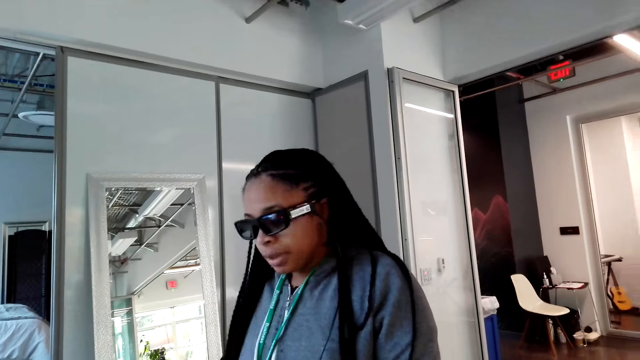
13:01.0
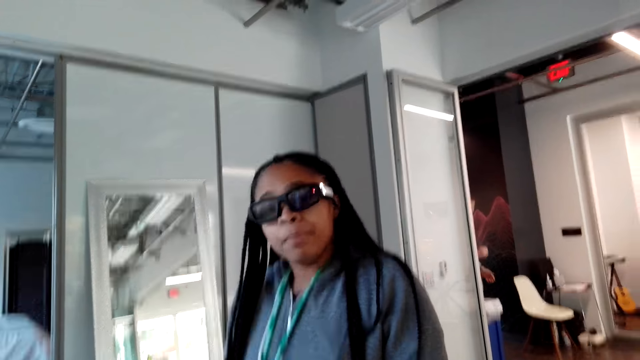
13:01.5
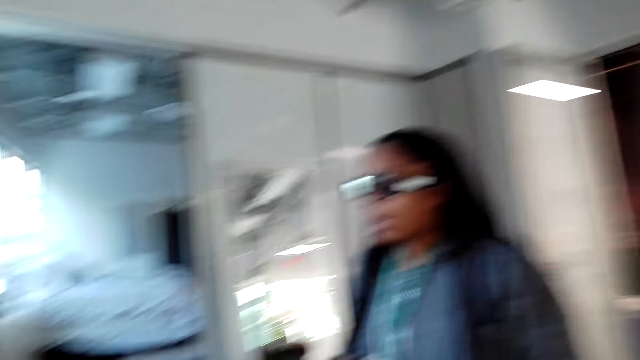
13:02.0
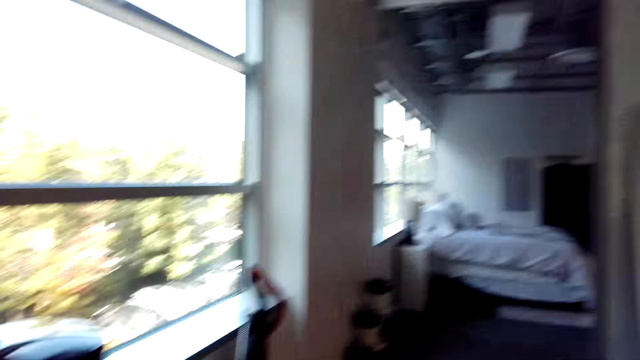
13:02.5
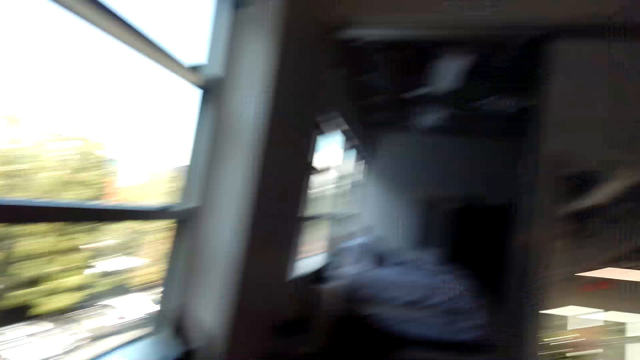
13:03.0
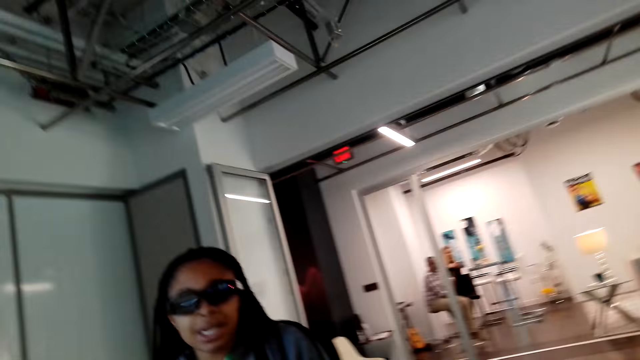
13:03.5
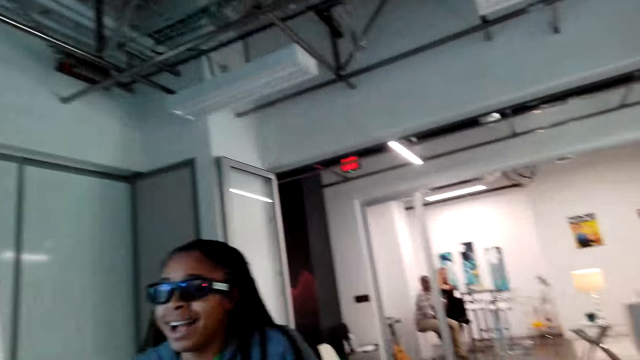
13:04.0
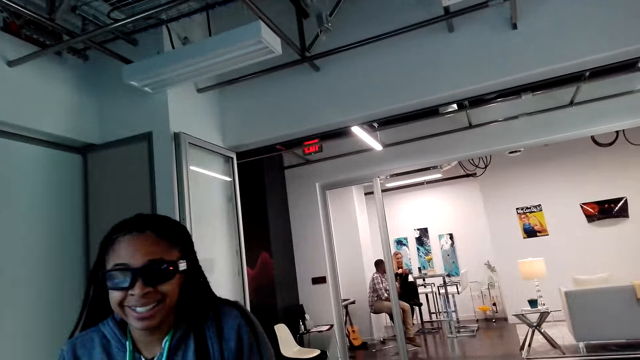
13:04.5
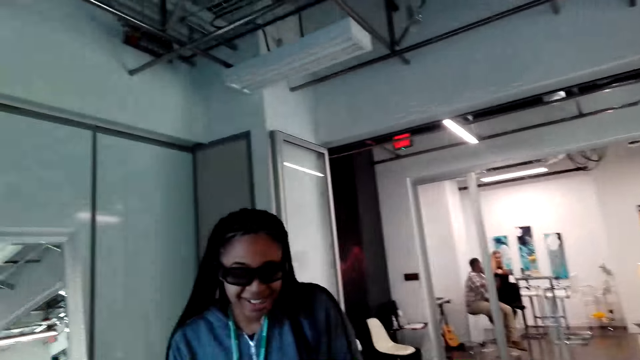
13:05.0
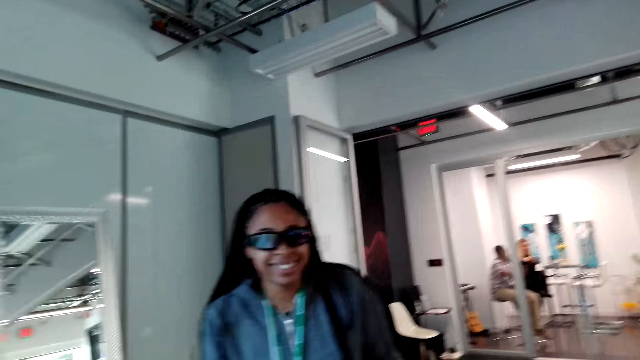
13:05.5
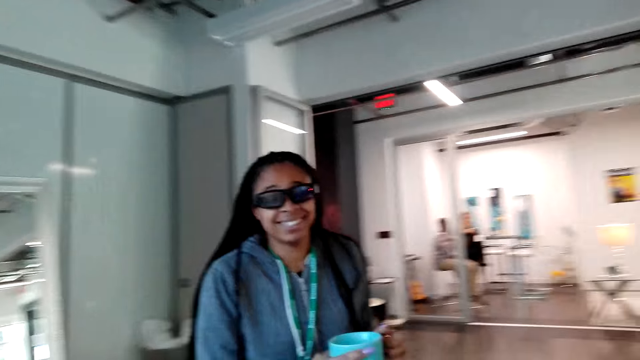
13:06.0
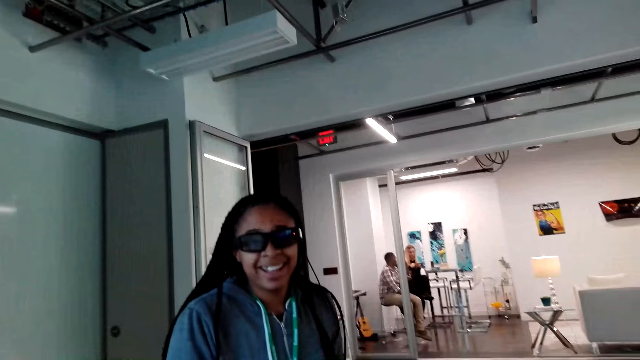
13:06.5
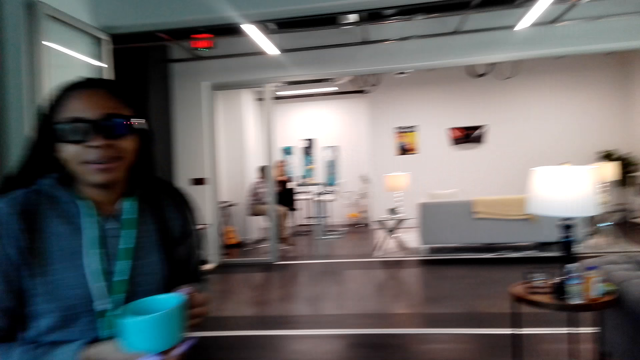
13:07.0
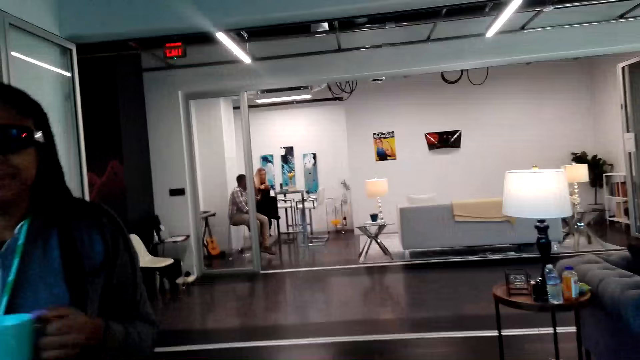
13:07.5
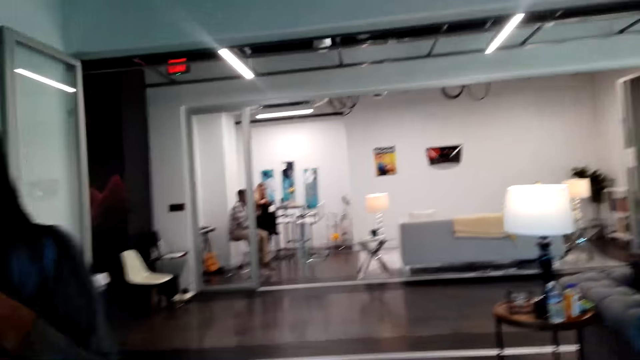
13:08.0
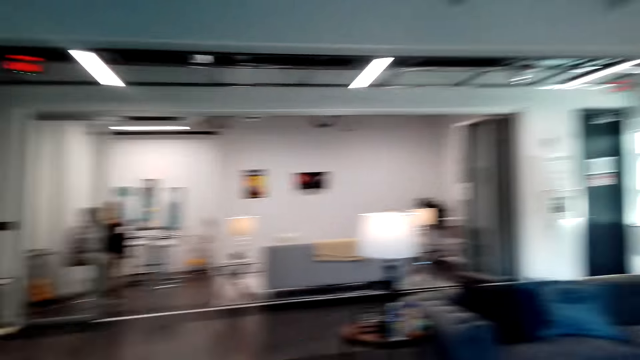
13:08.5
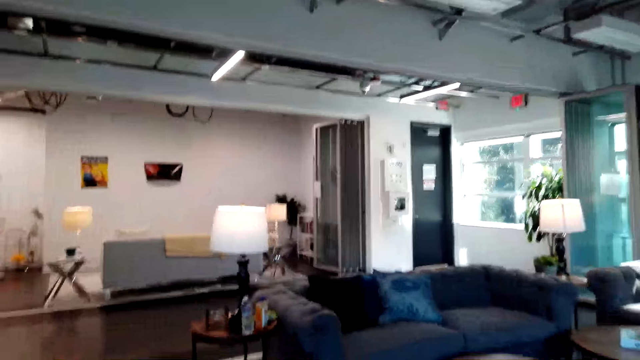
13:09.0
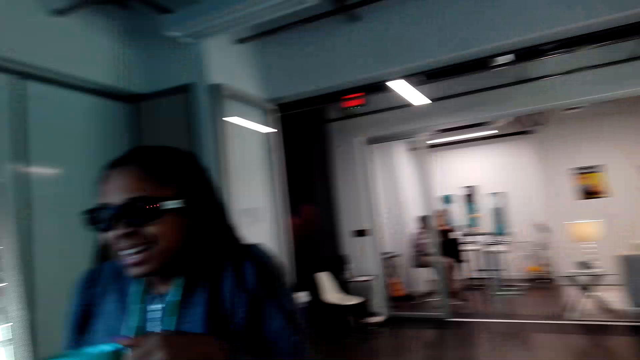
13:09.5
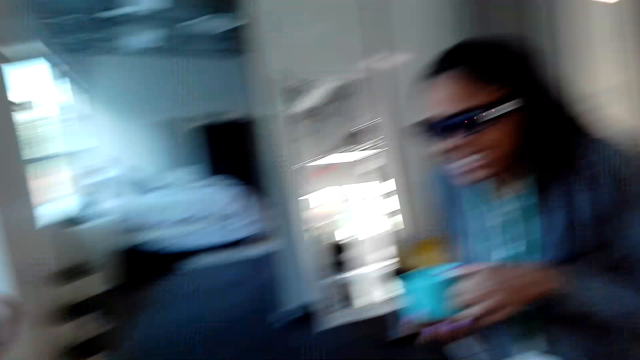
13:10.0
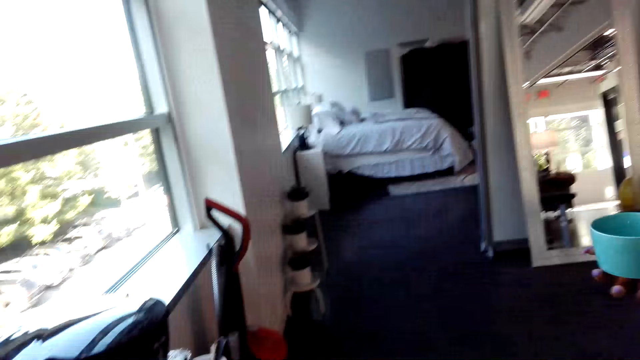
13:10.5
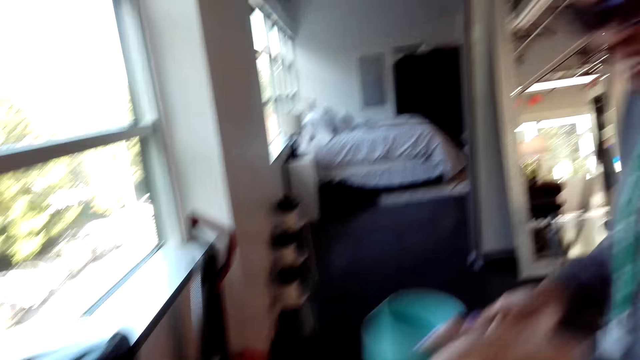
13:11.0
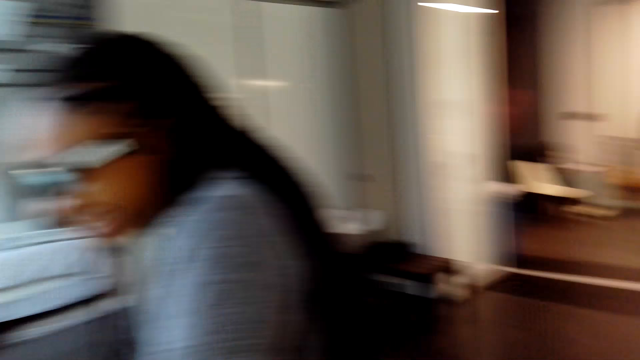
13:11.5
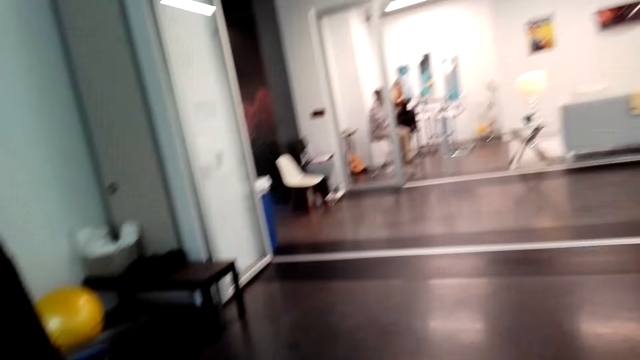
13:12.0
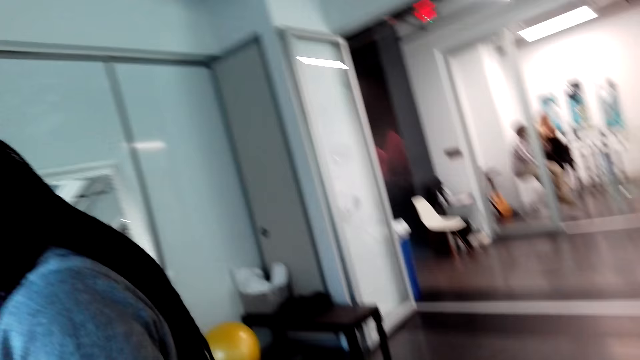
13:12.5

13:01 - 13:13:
The camera wearer talks to a person. She moves her head. The person puts the cup on the fridge.

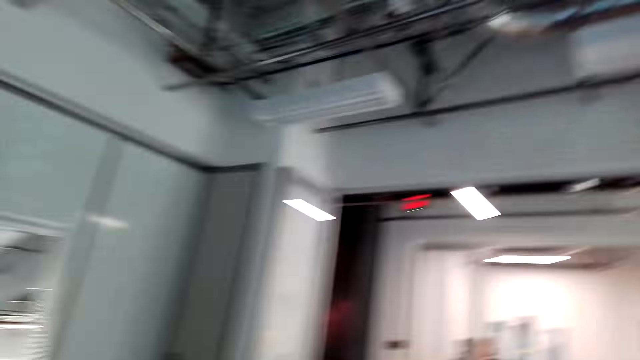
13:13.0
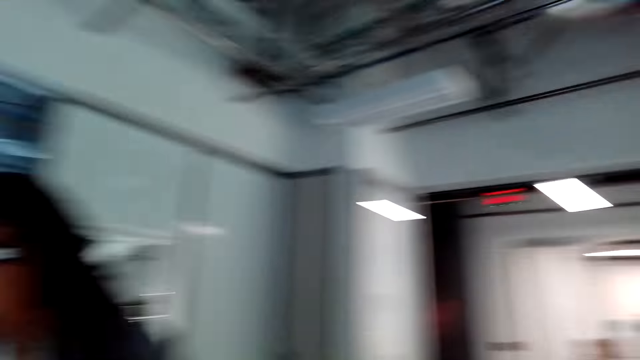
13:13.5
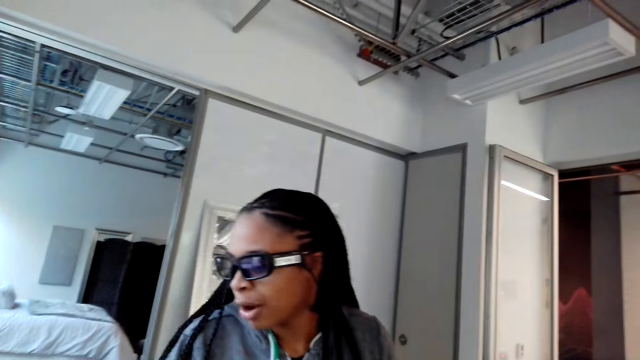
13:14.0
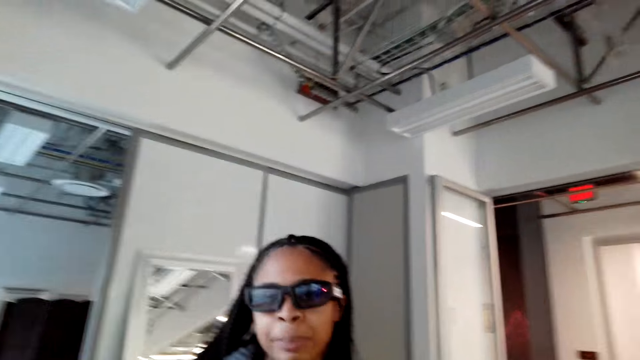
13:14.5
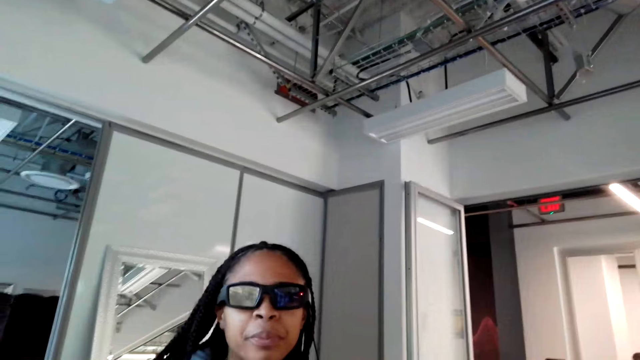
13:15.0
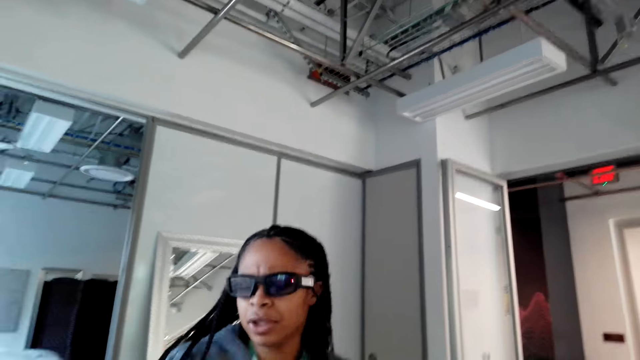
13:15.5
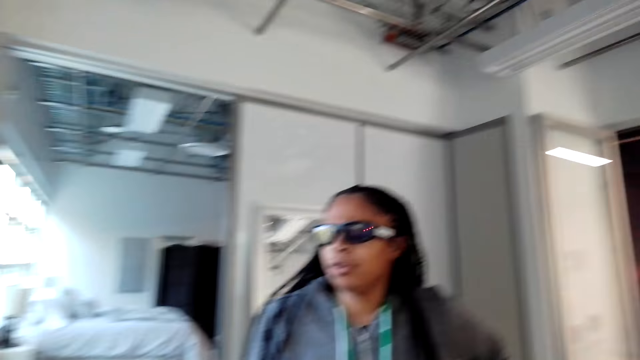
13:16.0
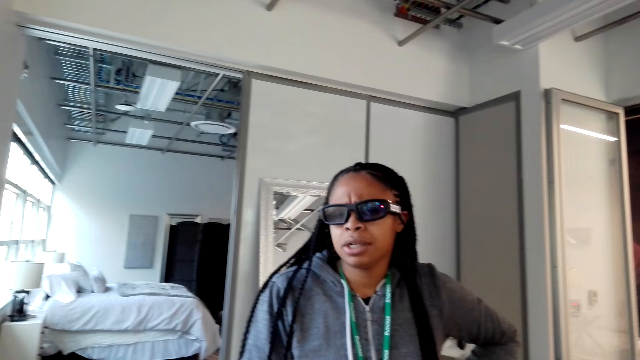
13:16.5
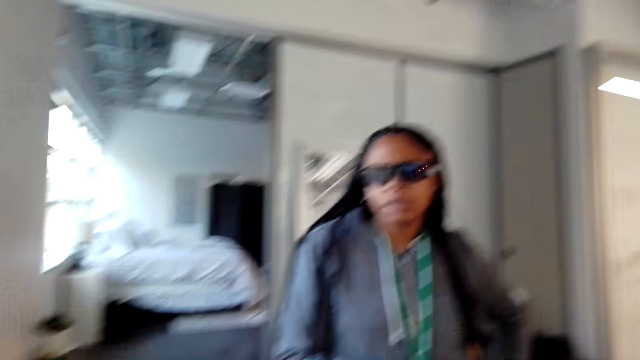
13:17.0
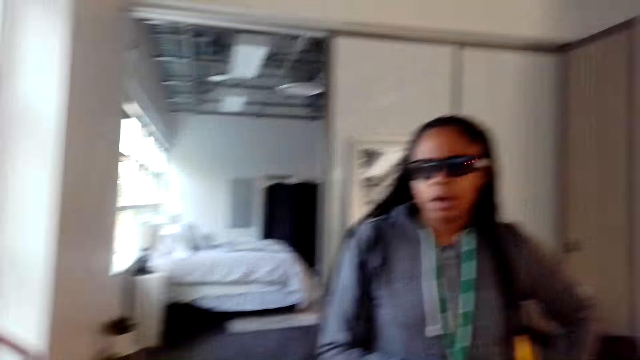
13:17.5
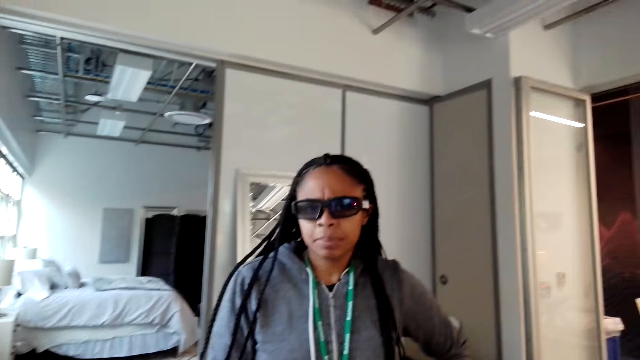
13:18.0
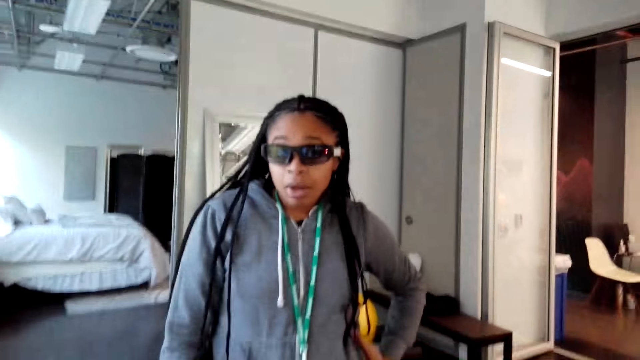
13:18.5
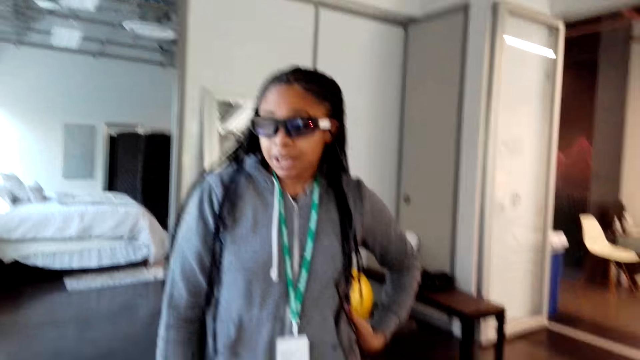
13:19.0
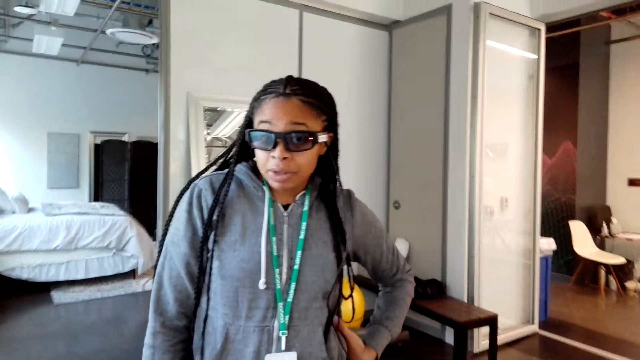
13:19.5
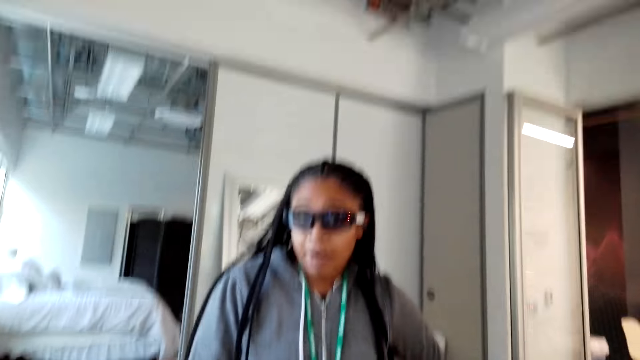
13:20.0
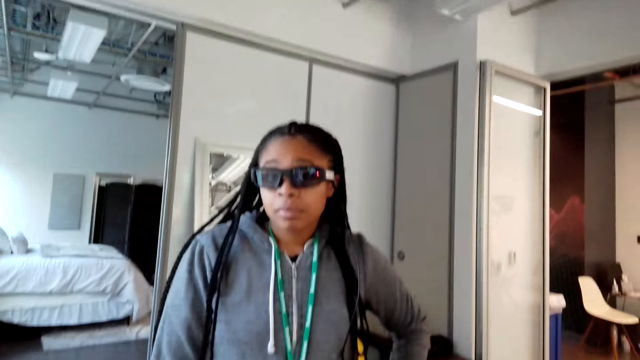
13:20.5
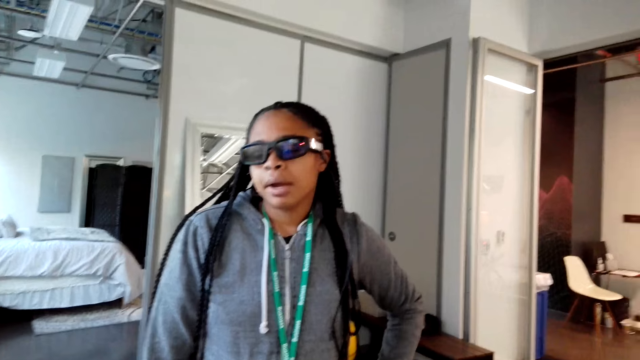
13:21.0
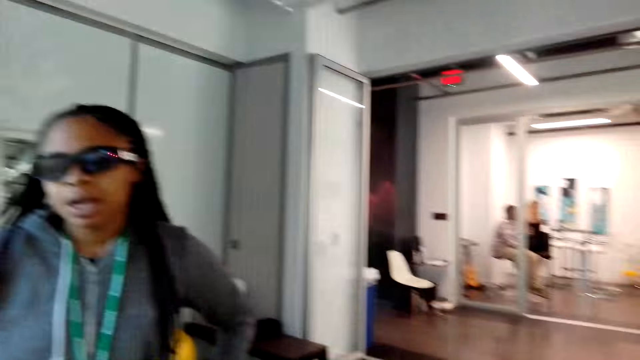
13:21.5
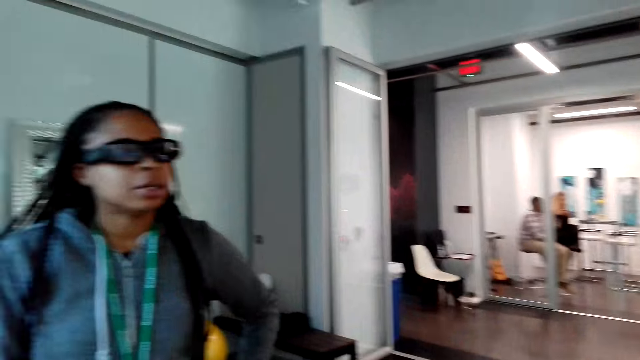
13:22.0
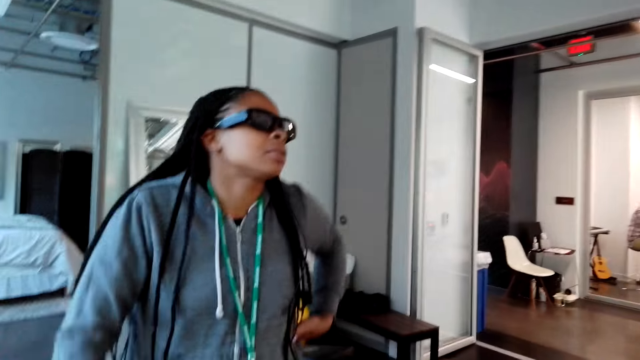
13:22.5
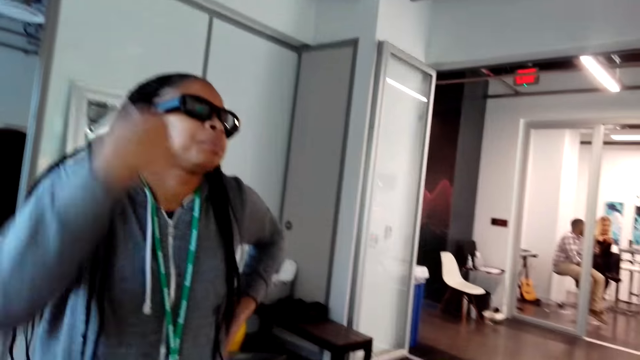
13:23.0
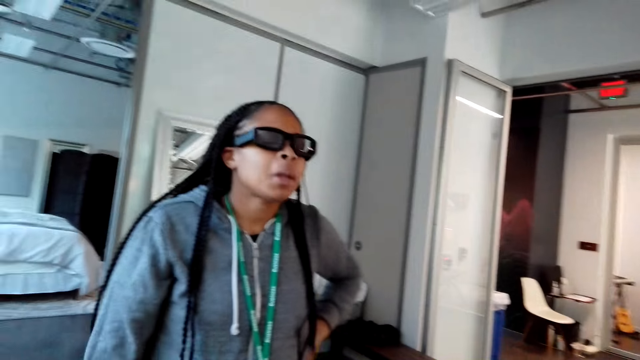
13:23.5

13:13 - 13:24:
A person talks to the camera wearer. The person puts her hand on her waist. The camera wearer talks to the person. The person talks to the camera wearer.
